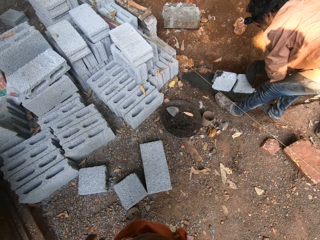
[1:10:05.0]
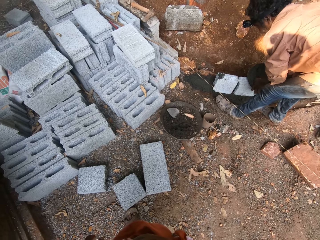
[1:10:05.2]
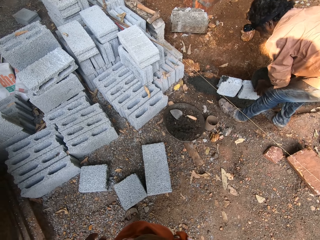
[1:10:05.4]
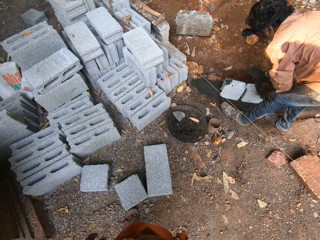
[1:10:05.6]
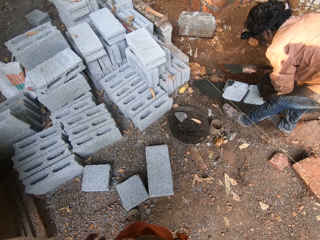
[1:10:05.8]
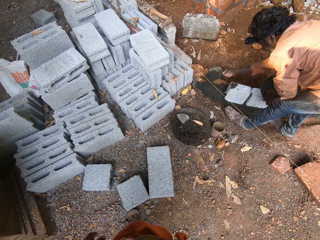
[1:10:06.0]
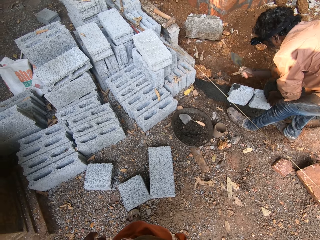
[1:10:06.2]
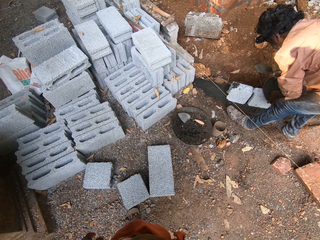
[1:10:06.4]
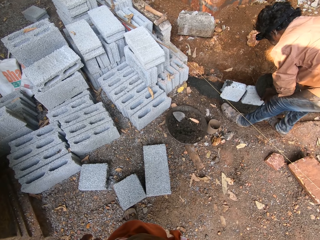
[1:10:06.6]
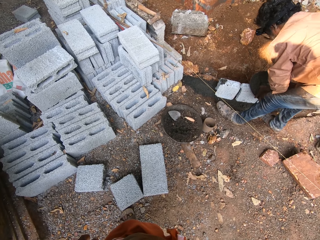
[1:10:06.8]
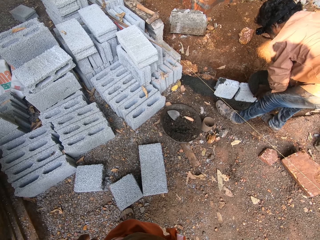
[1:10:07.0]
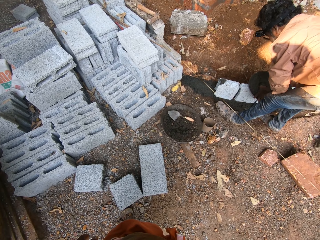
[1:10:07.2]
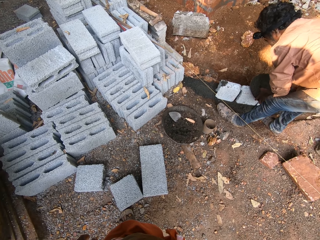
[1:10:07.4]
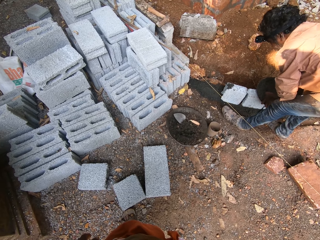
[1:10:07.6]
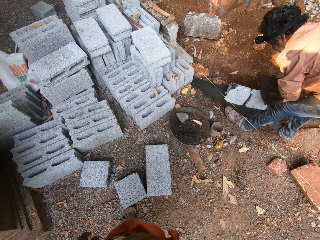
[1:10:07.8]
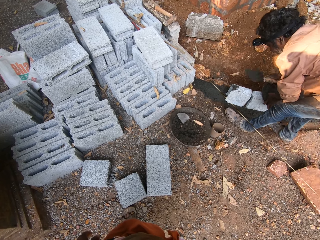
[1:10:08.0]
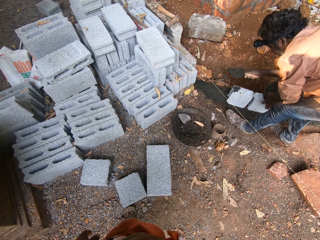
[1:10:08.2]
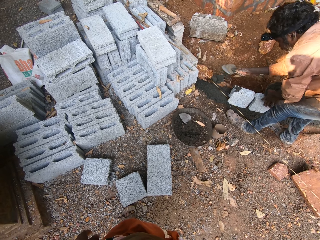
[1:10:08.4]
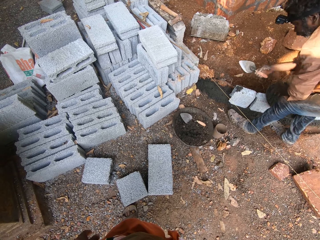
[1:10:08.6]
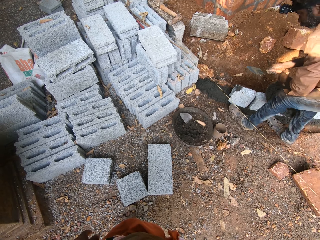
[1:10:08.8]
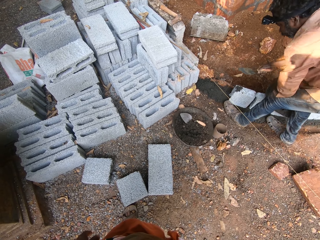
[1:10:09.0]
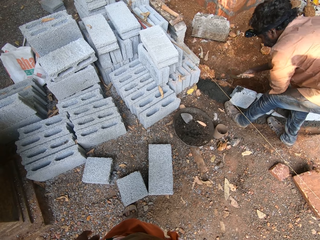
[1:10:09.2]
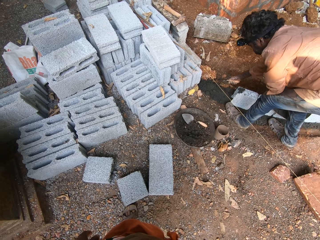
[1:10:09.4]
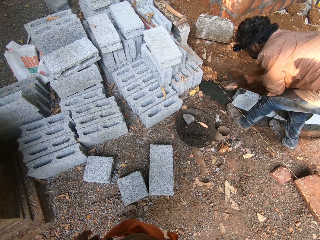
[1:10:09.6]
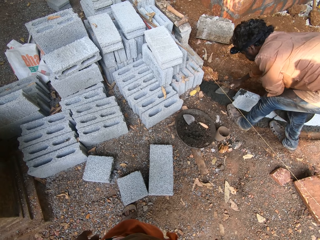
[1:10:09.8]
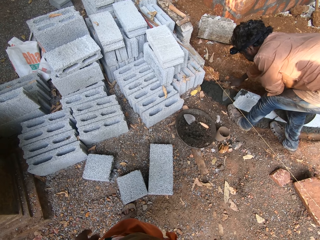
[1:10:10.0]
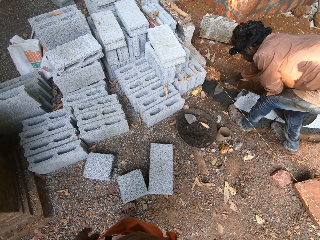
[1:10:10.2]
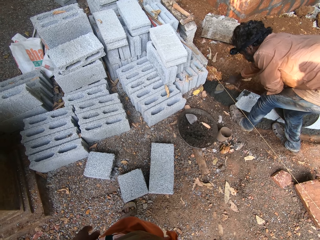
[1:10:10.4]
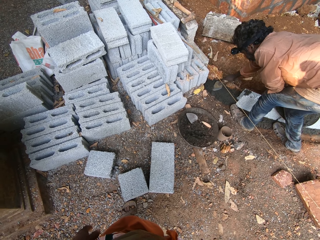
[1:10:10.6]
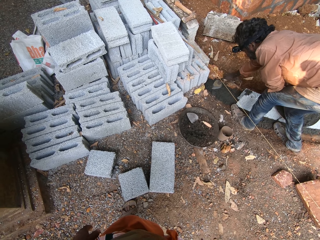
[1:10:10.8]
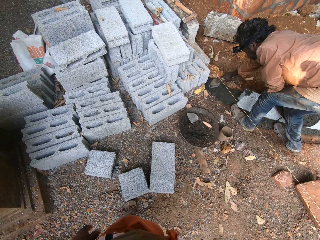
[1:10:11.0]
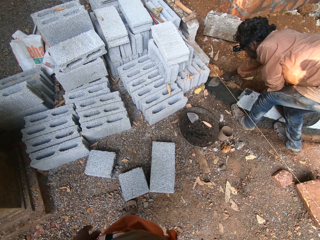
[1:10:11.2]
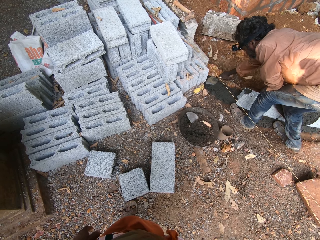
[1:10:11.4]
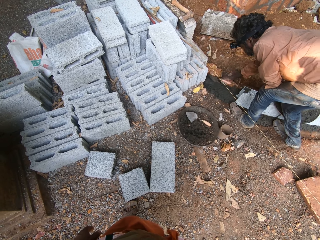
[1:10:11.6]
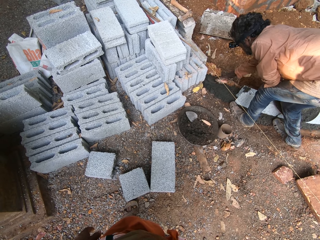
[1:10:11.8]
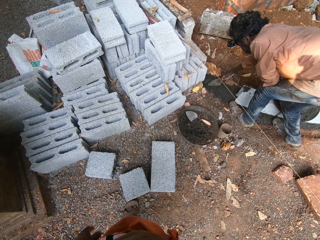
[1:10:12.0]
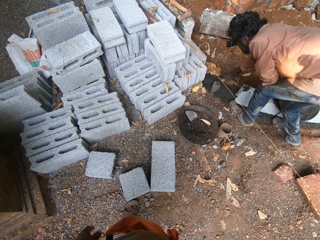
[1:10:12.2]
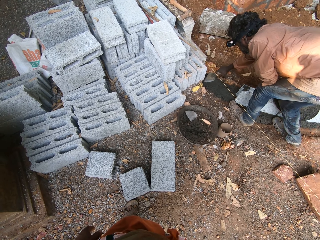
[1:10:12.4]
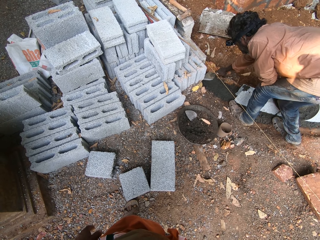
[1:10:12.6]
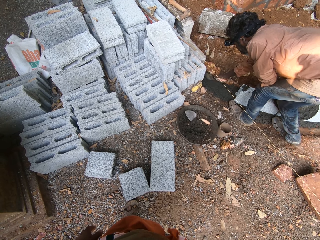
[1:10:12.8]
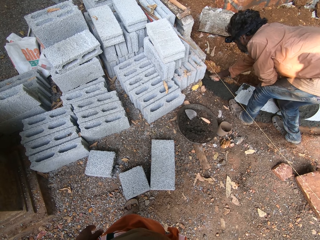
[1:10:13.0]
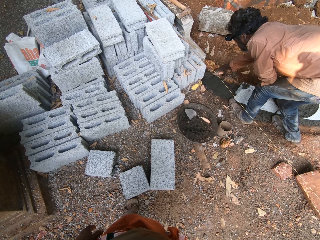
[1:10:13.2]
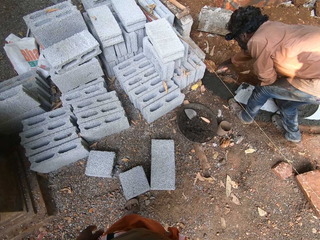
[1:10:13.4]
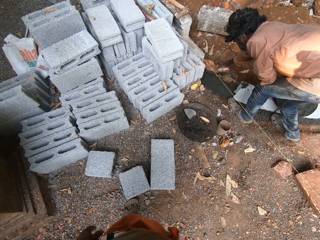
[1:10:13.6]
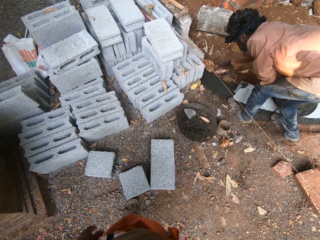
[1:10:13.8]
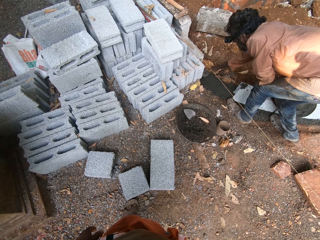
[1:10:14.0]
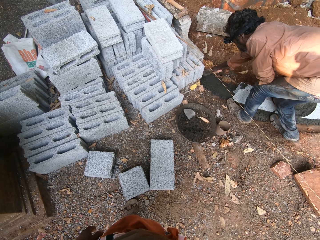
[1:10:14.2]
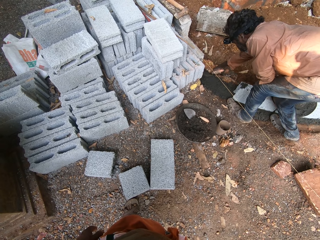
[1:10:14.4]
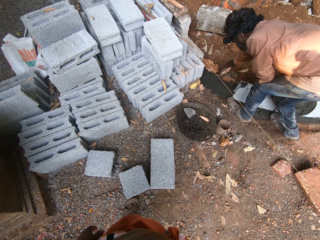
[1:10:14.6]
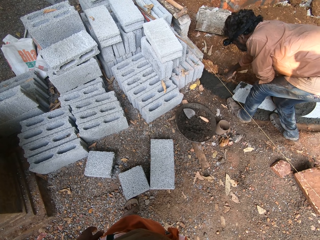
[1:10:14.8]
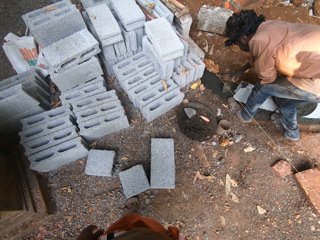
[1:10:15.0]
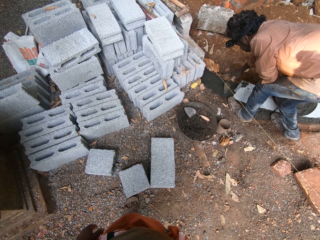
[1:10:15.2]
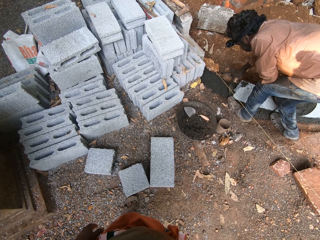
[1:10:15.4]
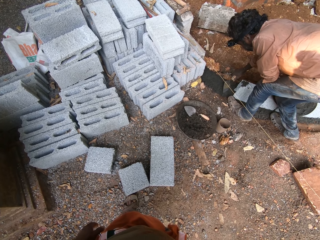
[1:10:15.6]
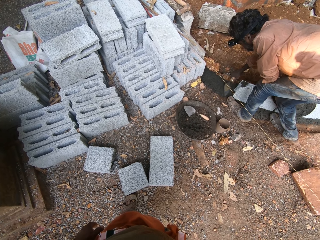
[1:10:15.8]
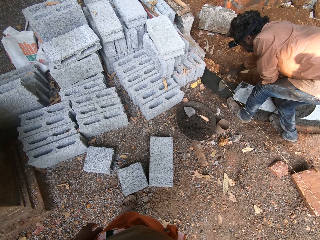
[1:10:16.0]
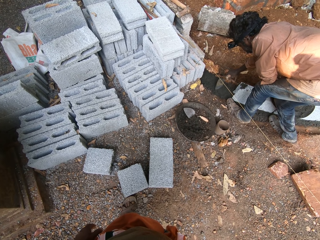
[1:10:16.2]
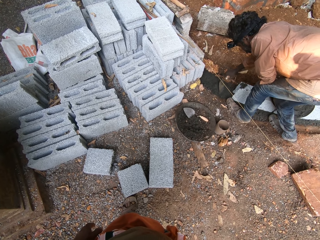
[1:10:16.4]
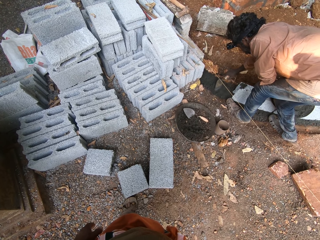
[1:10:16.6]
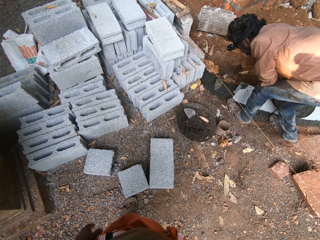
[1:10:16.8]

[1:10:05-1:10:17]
The camera wearer stands still. The man spreads the cementing material on the concrete foundation with the hand trowel in his right hand.

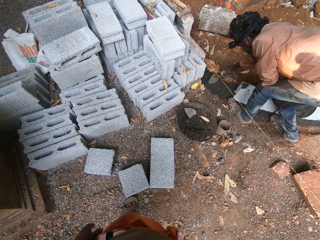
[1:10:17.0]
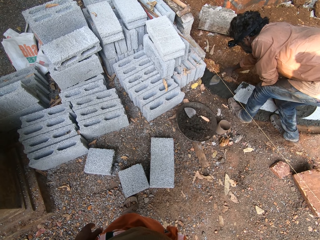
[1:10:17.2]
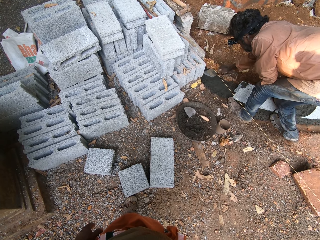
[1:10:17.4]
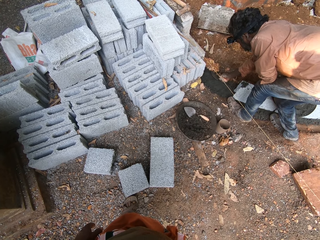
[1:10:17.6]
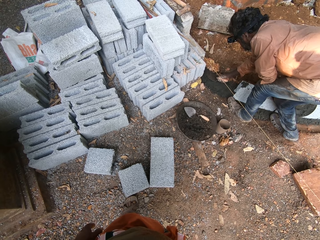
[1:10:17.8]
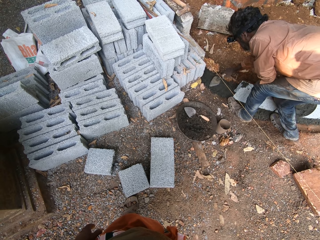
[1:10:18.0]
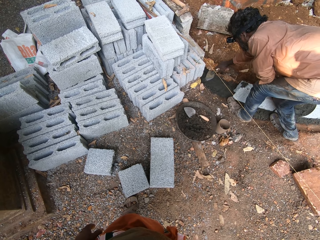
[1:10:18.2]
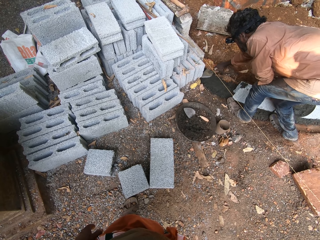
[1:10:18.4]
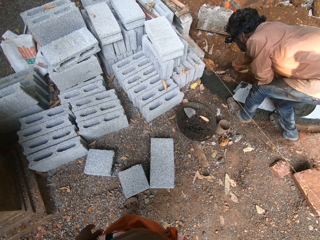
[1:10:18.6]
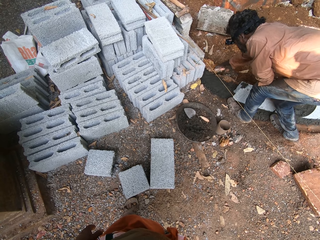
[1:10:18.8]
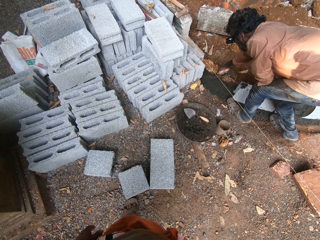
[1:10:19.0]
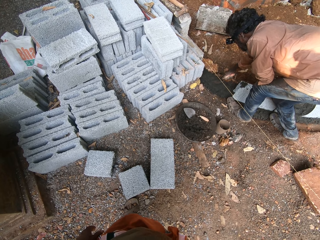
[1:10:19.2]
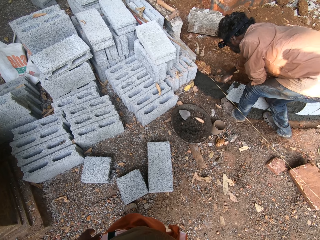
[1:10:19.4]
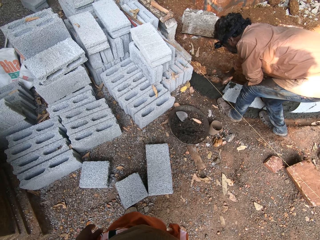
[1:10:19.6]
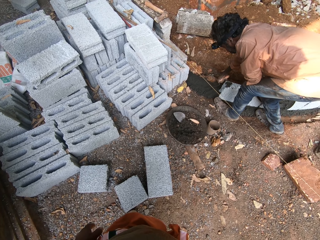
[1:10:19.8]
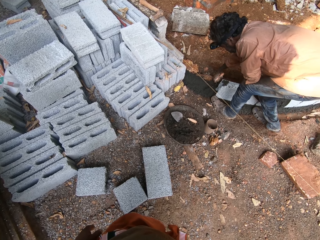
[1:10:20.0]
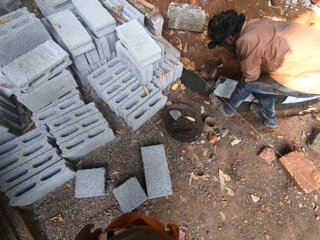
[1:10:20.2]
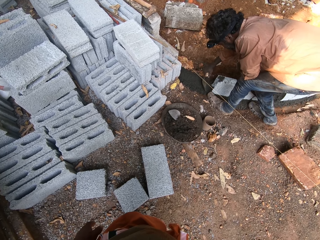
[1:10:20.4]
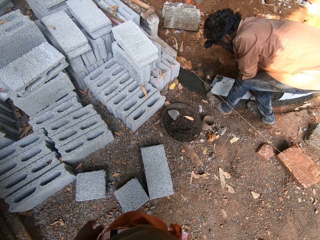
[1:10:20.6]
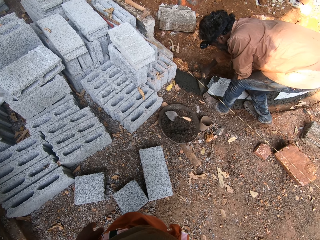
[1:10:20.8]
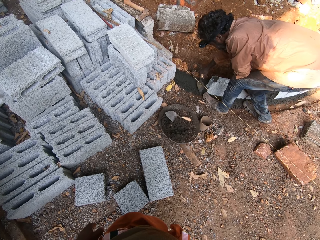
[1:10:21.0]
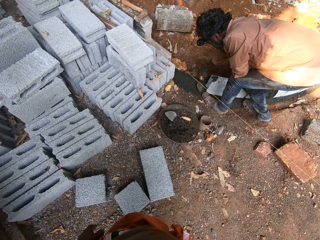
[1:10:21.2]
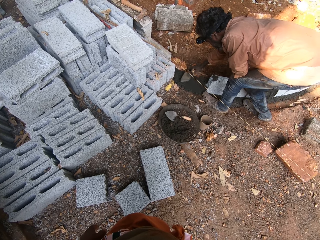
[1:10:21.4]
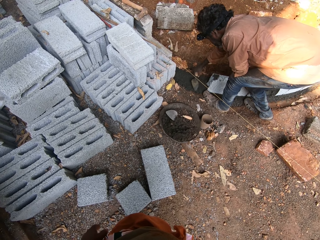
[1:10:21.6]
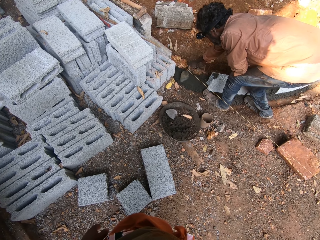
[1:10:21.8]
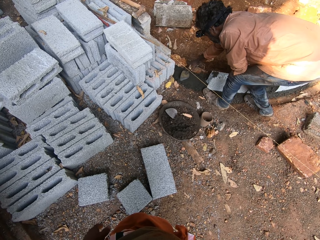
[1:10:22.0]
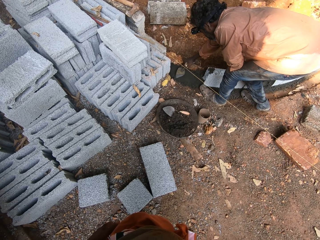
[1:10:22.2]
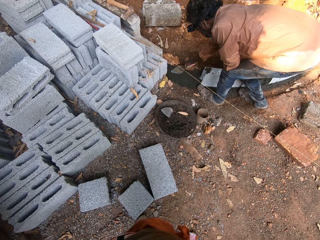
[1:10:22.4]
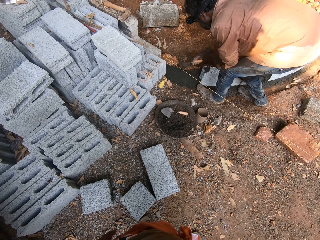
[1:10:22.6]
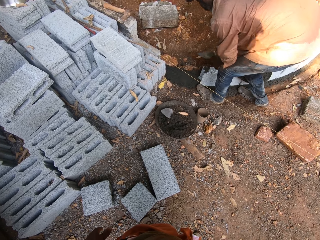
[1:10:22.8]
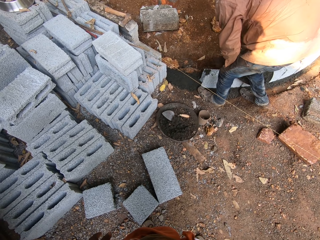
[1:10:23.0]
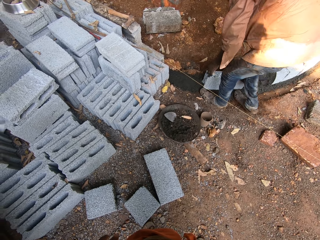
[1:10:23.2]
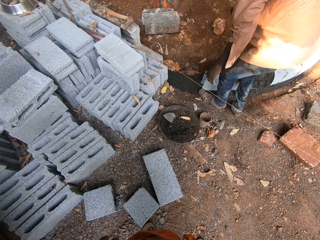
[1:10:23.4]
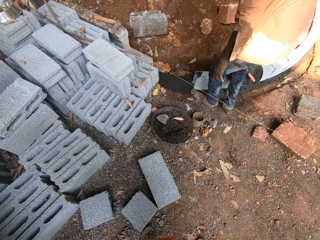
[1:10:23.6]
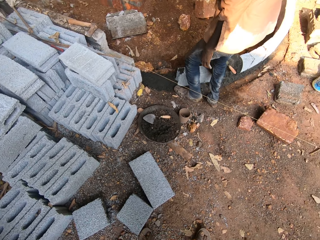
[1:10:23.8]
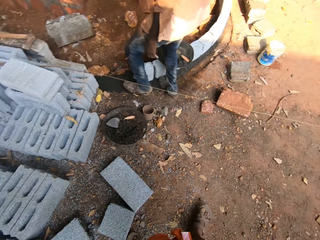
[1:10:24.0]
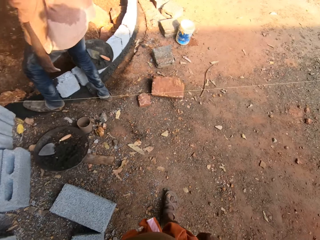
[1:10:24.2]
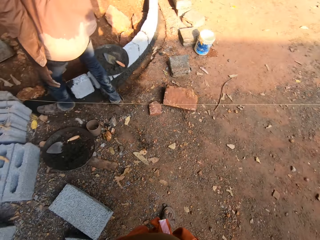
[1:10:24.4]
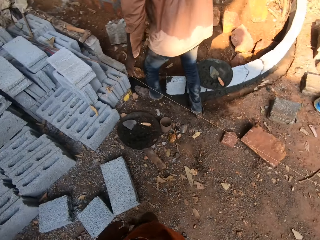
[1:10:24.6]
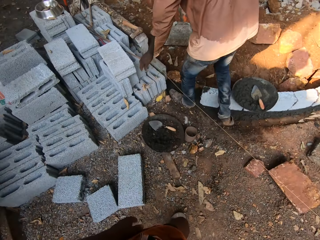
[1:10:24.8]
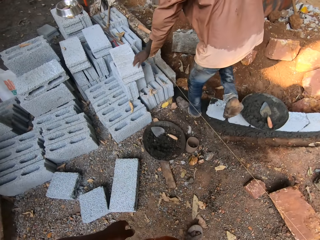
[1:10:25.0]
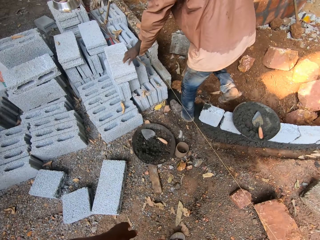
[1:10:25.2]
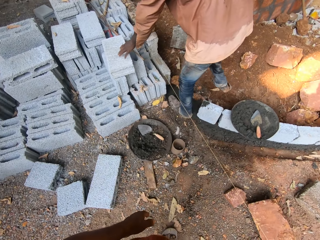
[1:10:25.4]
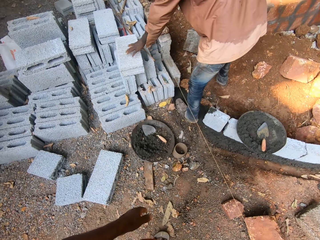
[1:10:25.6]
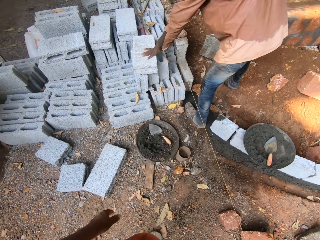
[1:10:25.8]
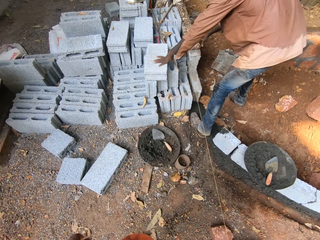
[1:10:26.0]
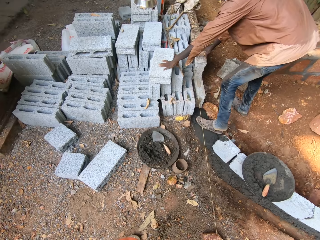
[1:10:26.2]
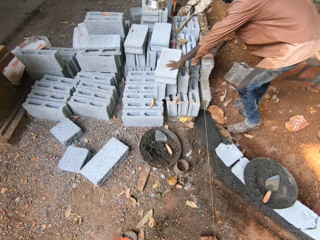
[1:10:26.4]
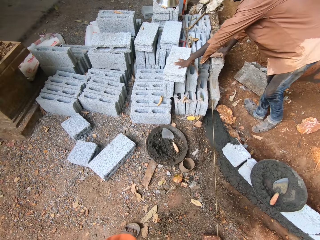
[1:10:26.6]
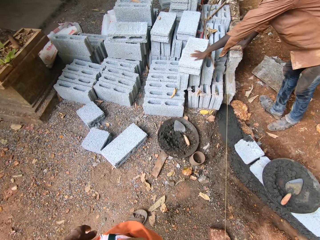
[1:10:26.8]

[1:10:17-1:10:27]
The camera wearer looks around. A man walks over the concrete wall. The man touches a block on the stack of blocks. The man touches the axe on the concrete wall.
